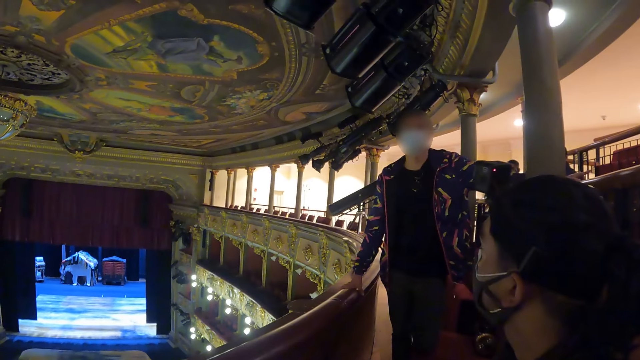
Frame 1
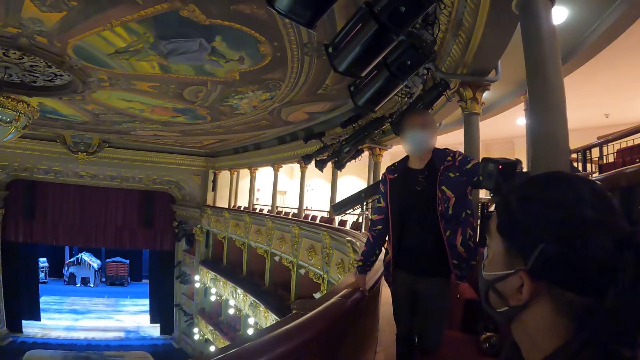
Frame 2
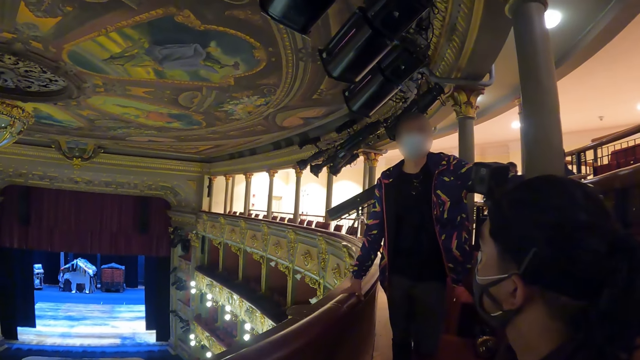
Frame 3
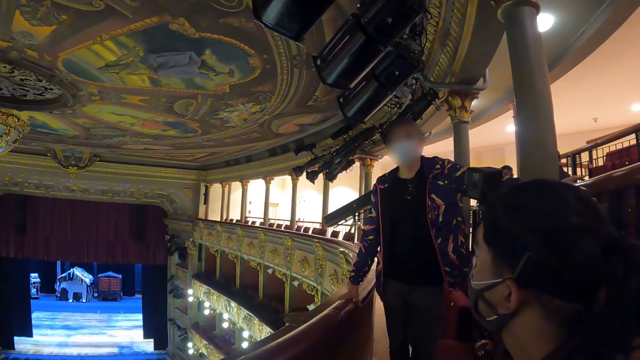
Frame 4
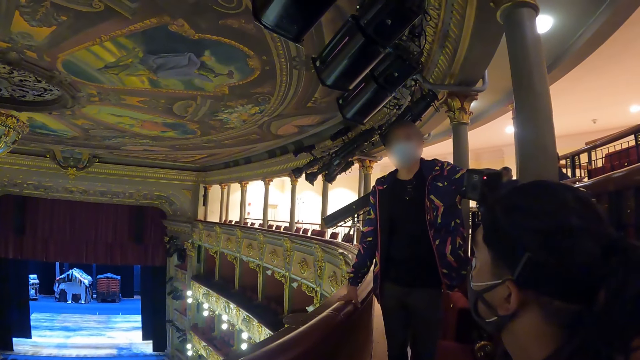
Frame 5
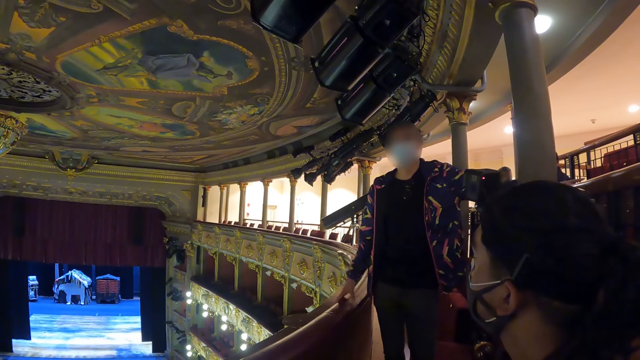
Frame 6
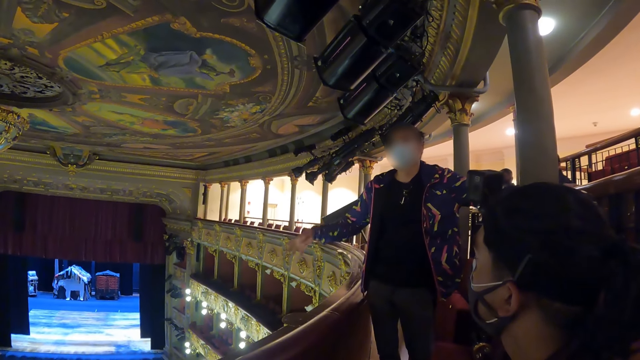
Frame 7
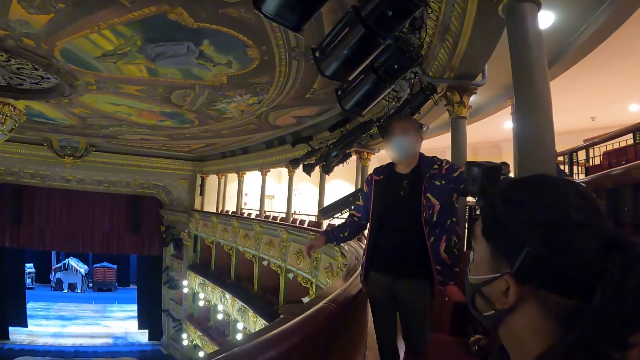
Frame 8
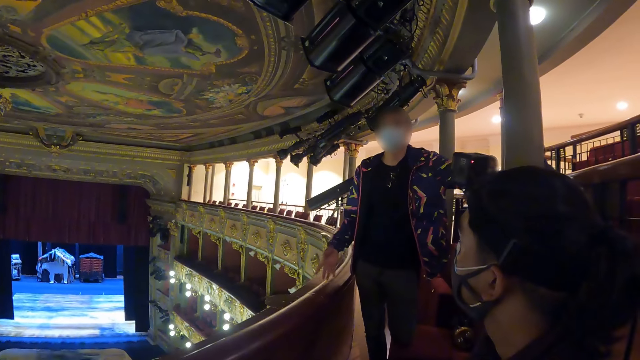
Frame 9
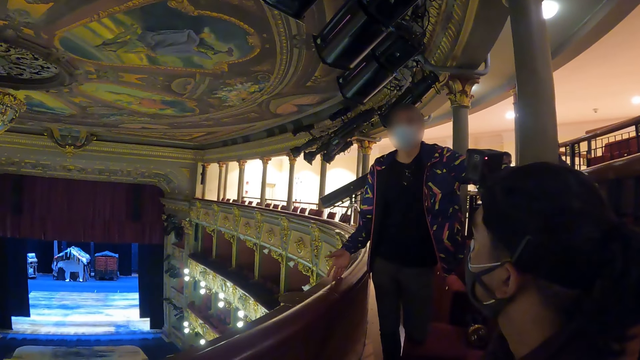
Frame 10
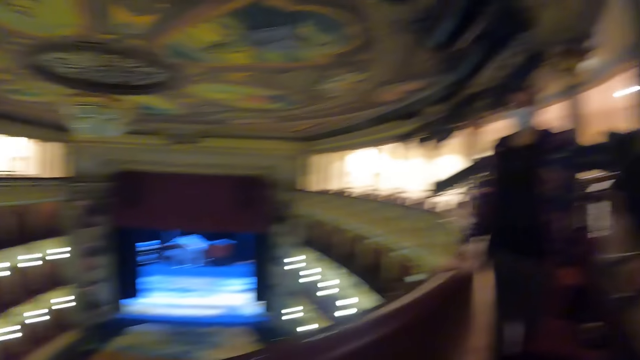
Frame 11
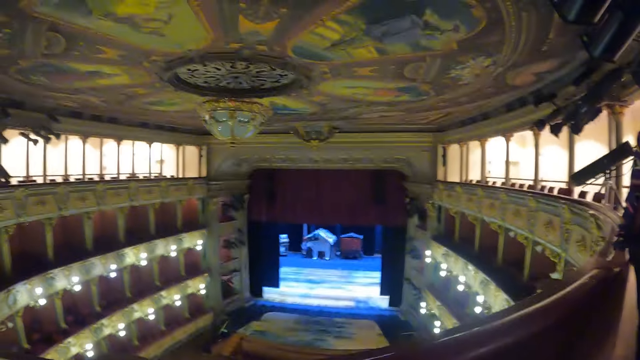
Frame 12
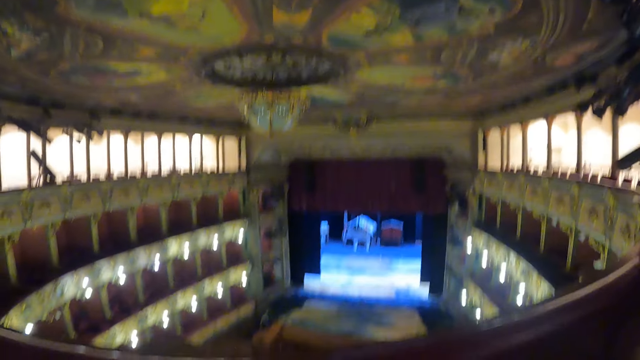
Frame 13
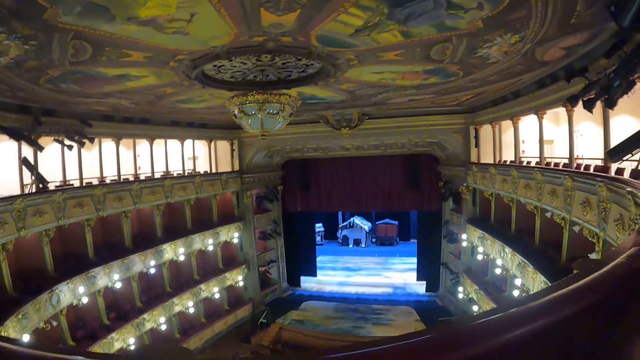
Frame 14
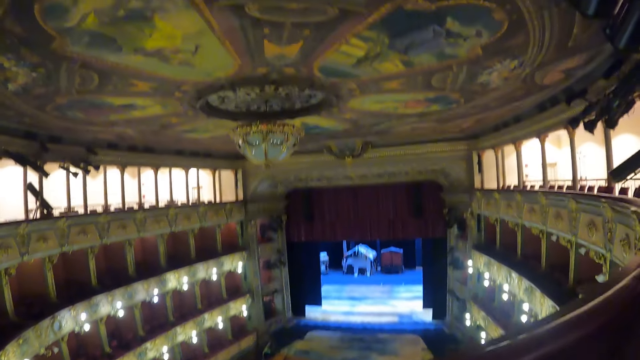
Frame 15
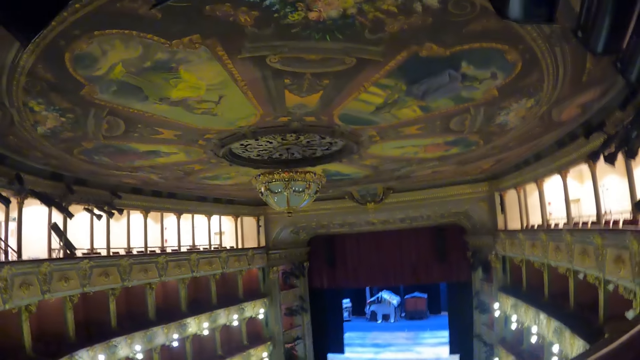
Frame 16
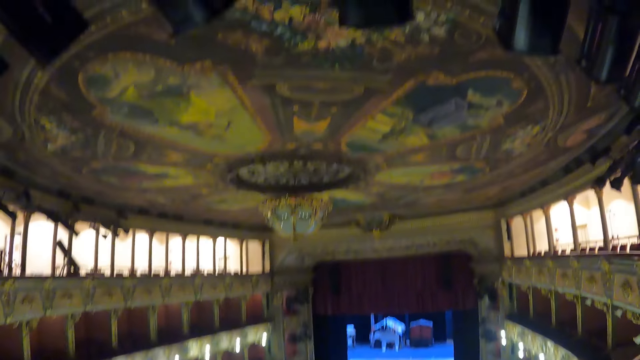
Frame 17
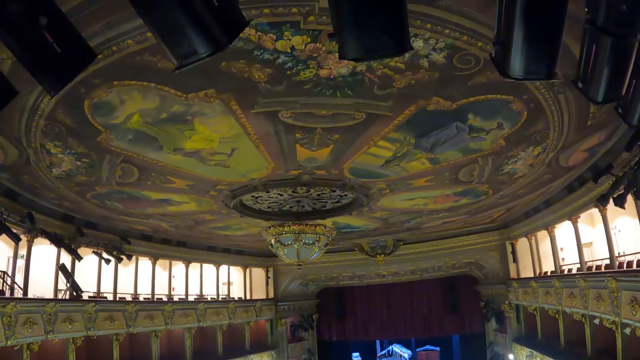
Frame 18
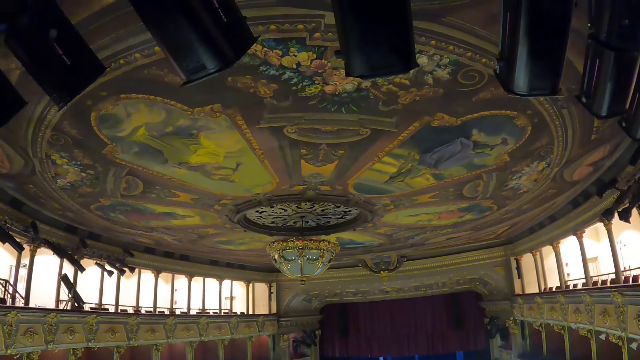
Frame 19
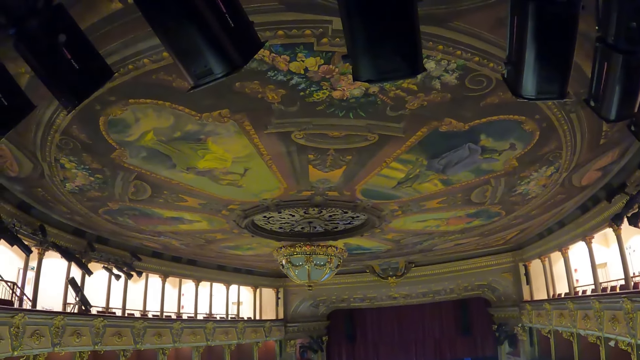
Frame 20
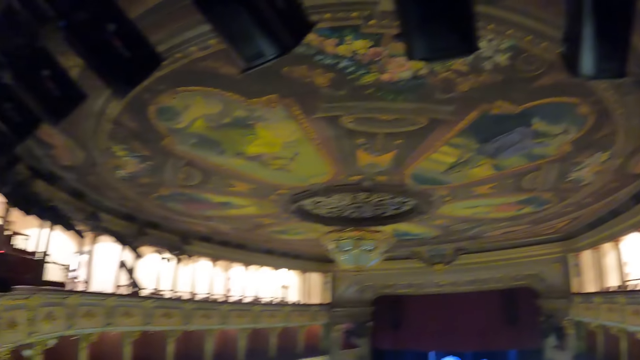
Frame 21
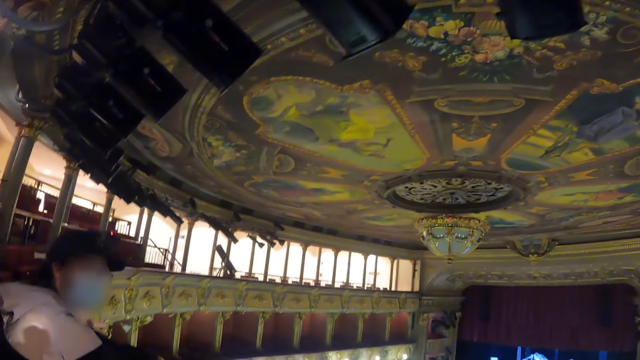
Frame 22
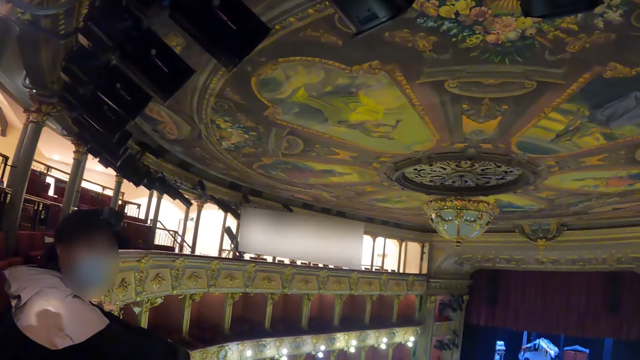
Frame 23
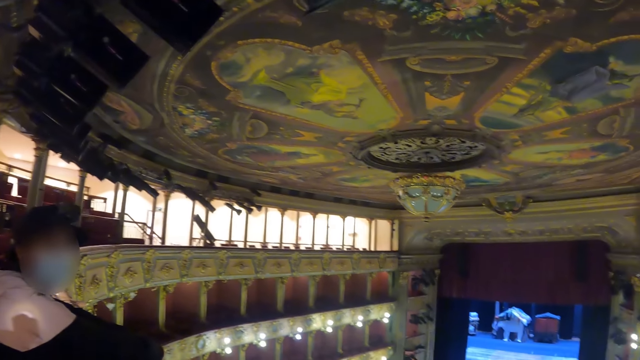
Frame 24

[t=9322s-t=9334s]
A man pulls his hands off the balcony. The man talks. The man gestures his hands. The camera wearer looks around the theater.

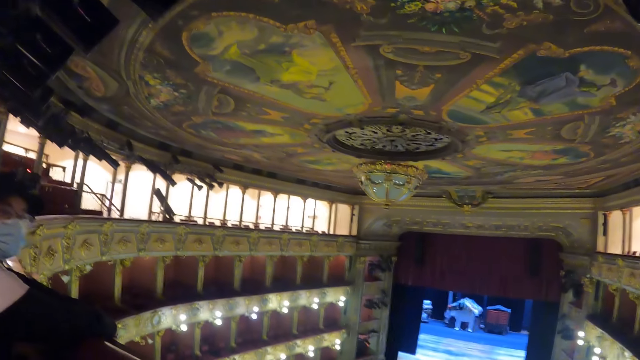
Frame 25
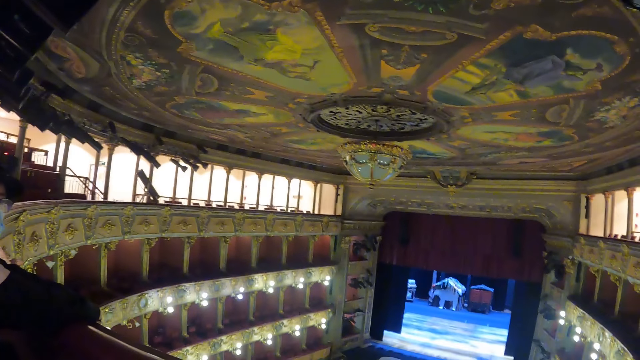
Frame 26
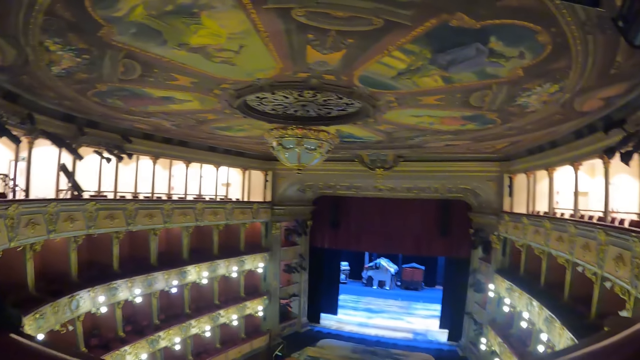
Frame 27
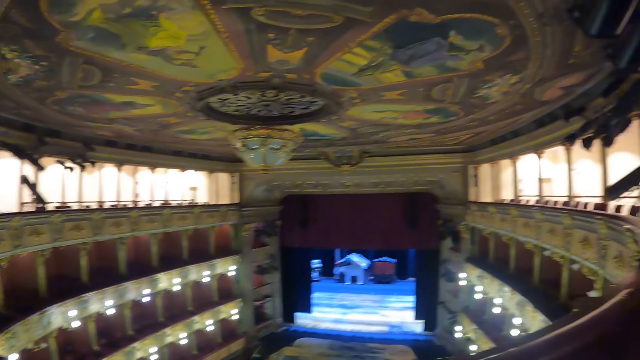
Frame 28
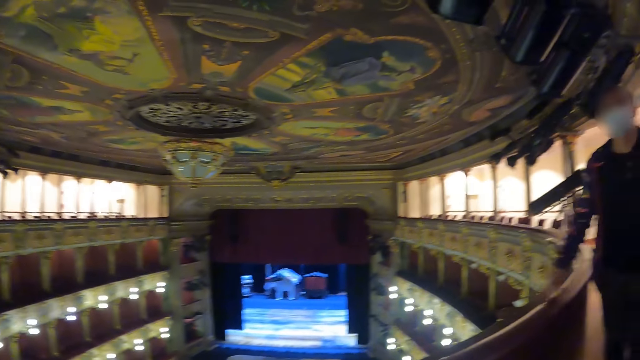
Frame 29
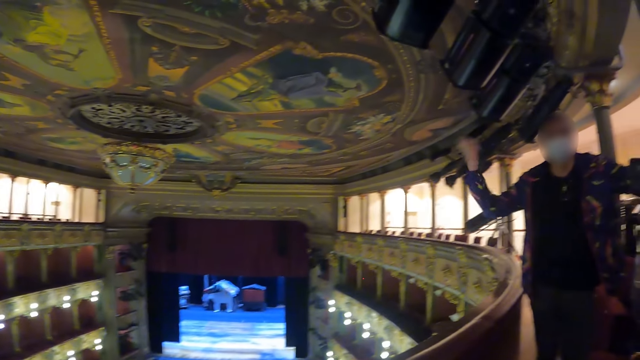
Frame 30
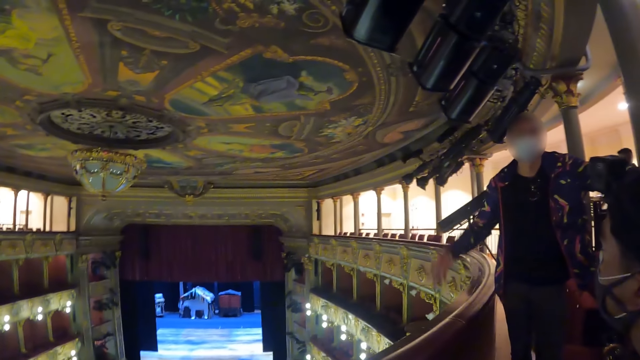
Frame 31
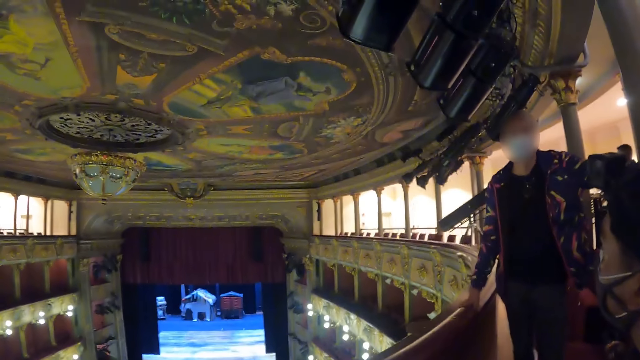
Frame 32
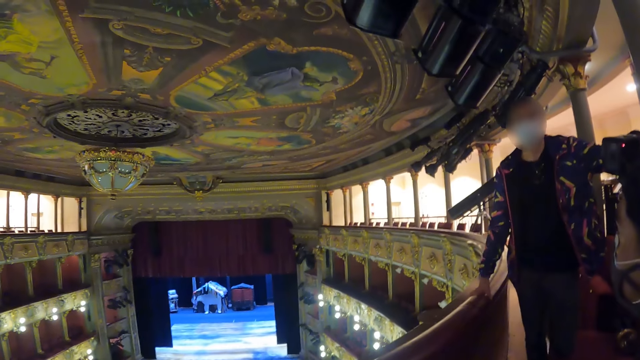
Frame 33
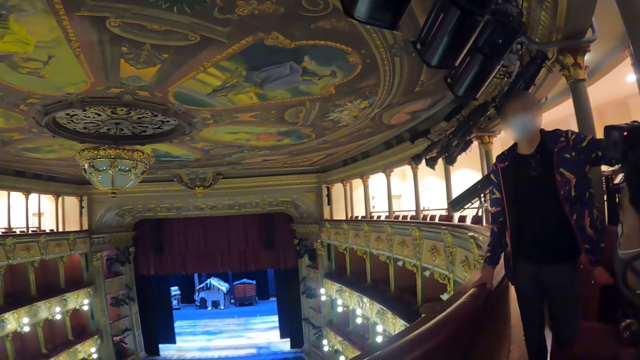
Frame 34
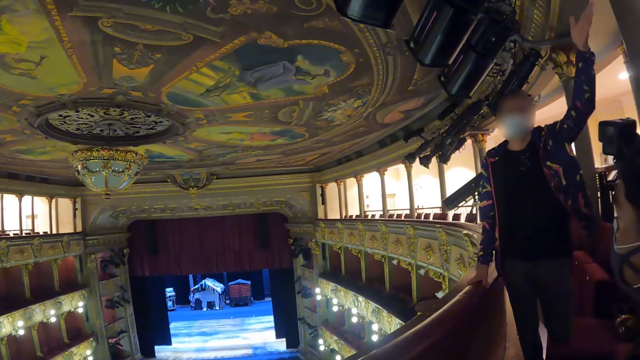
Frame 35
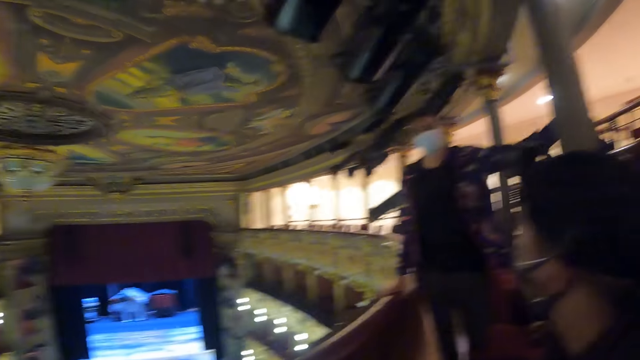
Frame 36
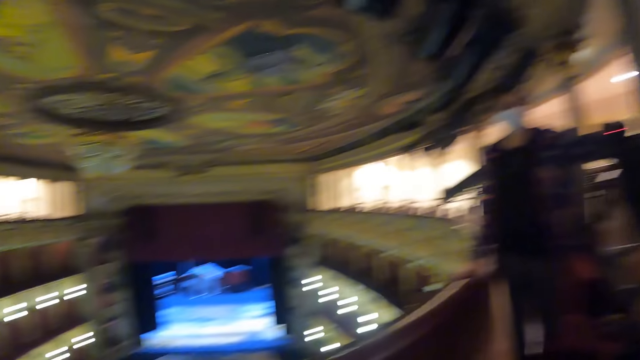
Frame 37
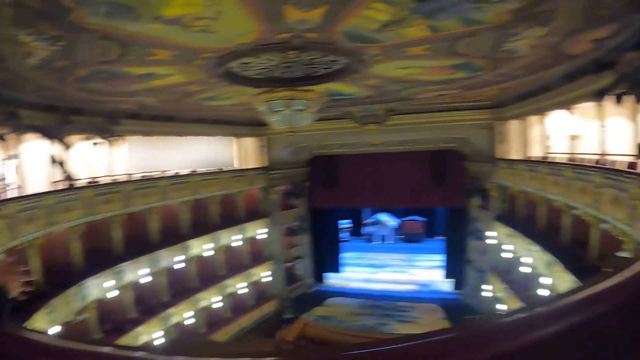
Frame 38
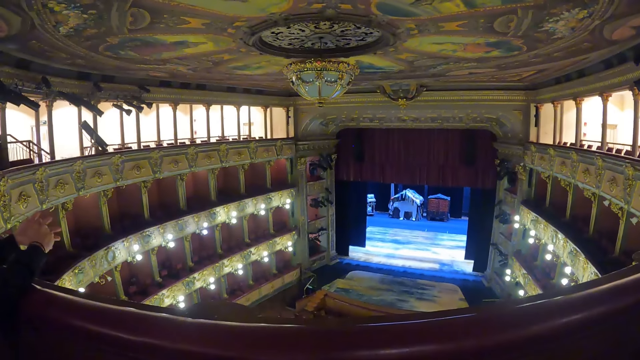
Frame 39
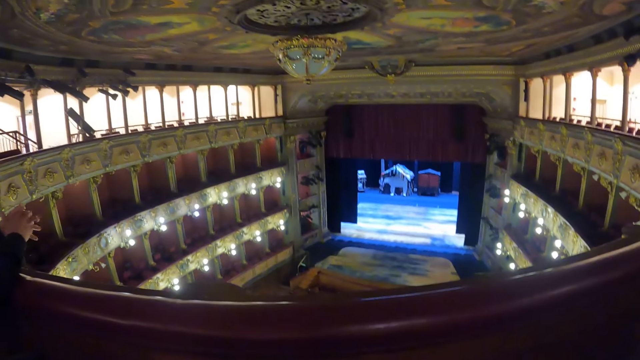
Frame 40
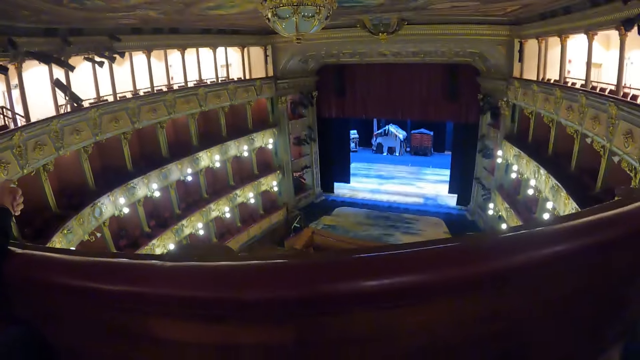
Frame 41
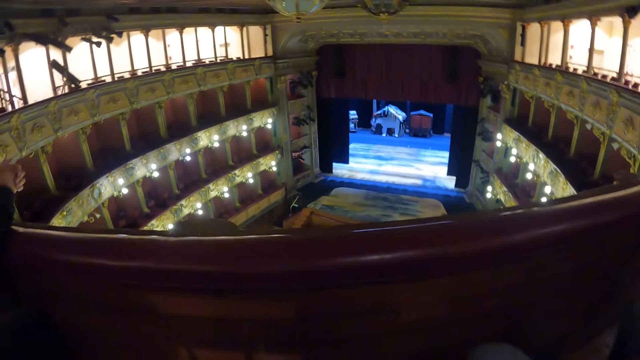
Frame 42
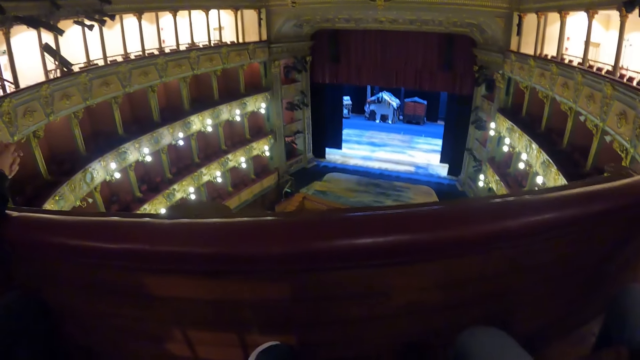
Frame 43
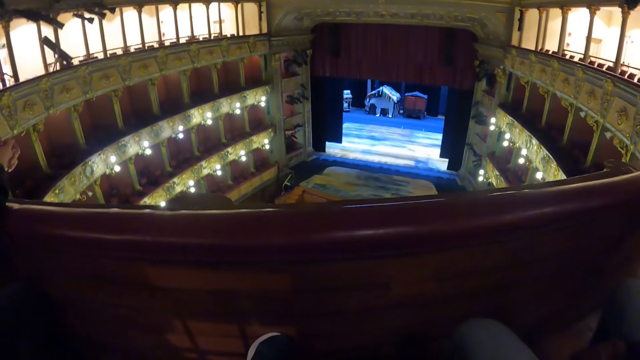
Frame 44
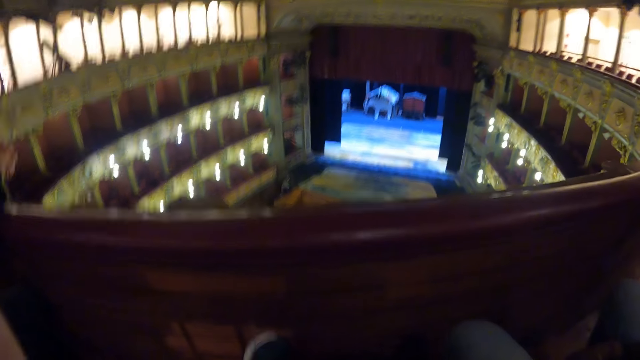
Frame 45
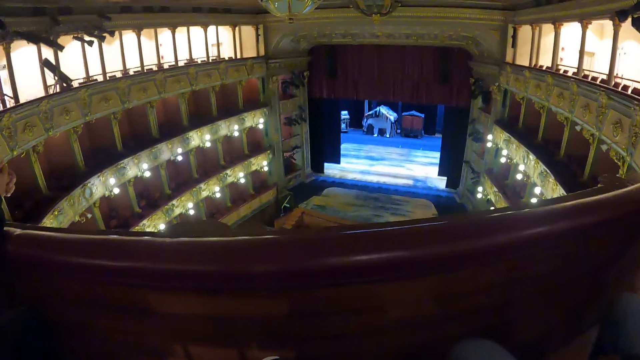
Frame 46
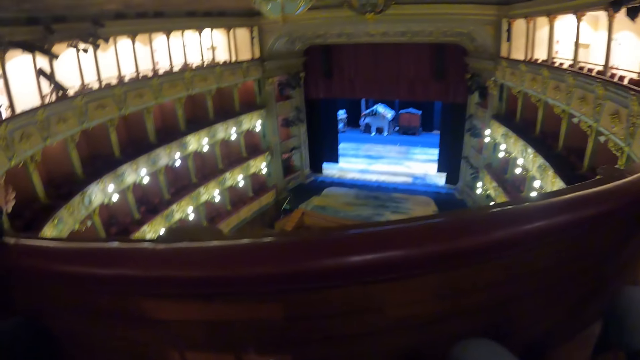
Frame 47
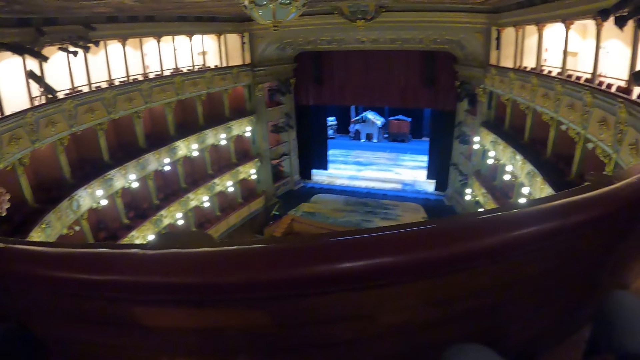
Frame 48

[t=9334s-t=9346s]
A man gestures his hands. The man holds the balcony. The man gestures his hands. The camera wearer looks around the theatre.
